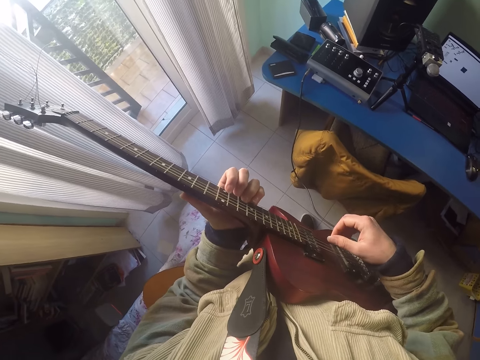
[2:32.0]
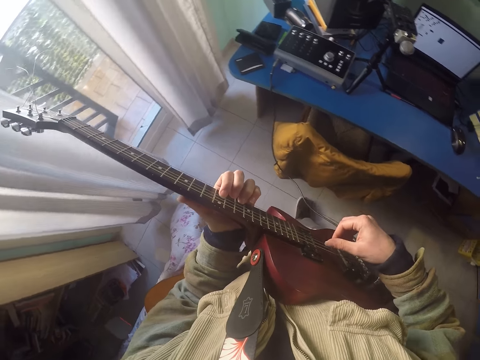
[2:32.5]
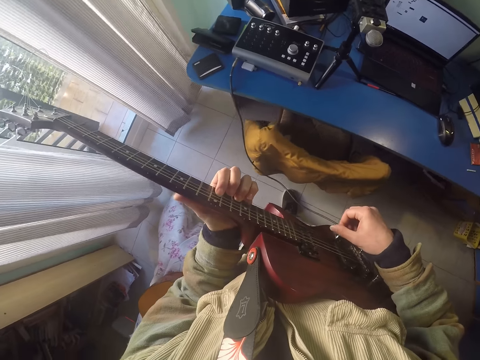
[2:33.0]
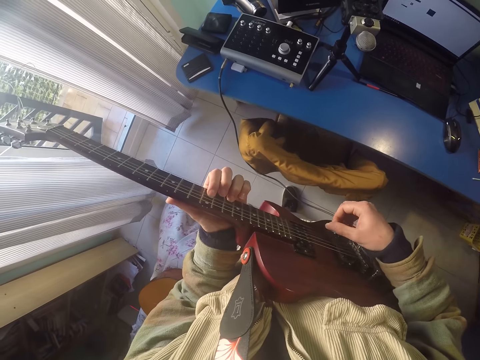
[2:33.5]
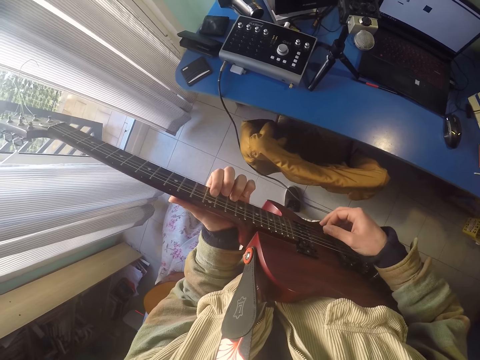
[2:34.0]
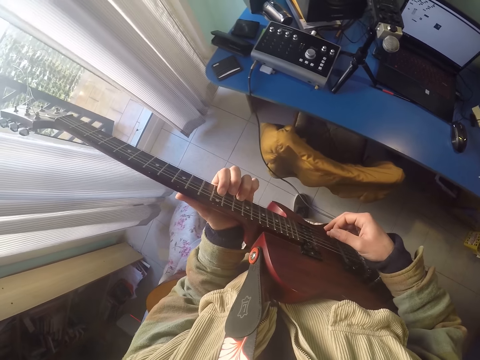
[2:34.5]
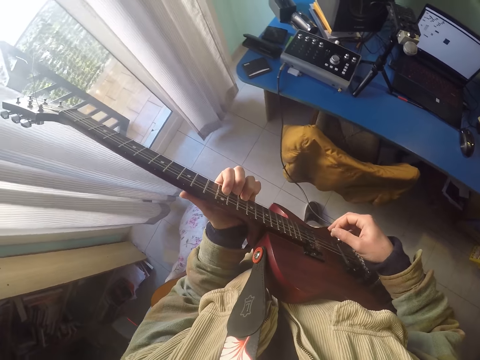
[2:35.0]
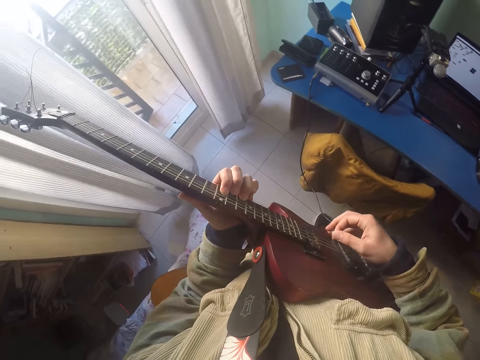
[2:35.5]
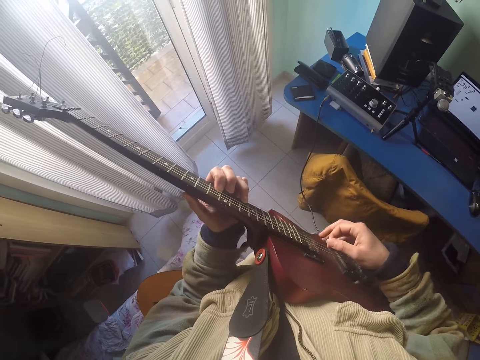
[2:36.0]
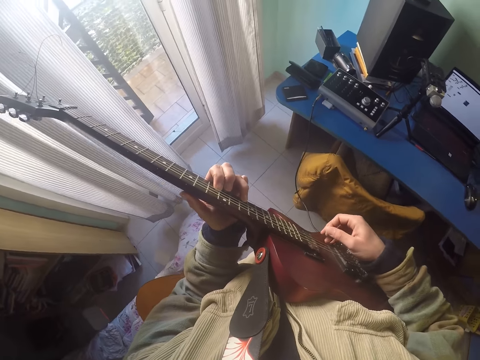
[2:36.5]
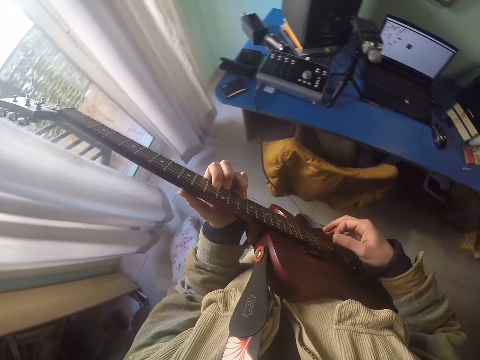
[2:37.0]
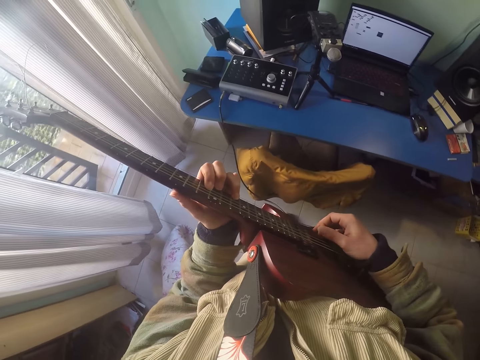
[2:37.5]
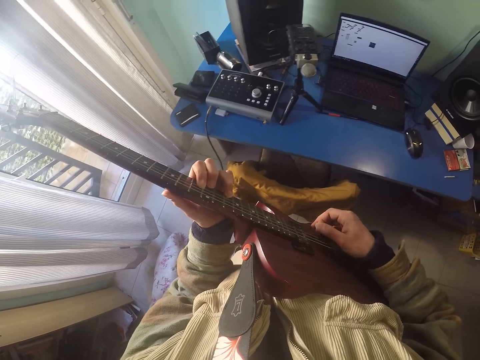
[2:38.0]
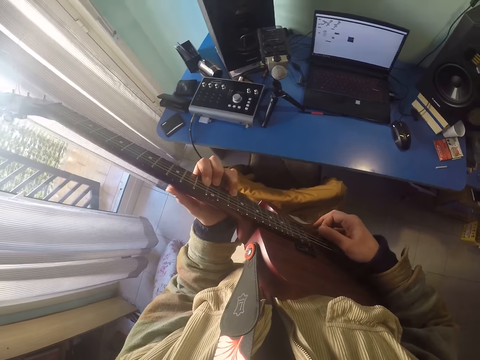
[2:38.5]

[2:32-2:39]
The camera wearer clicks the strings.

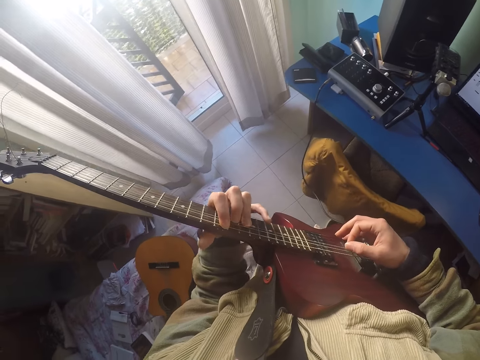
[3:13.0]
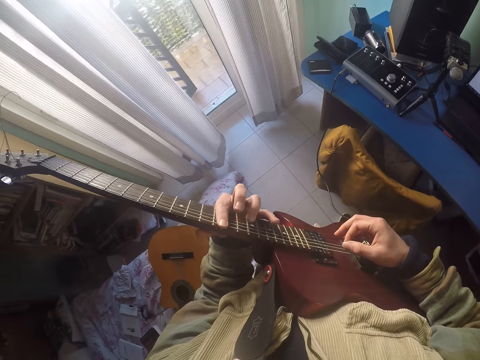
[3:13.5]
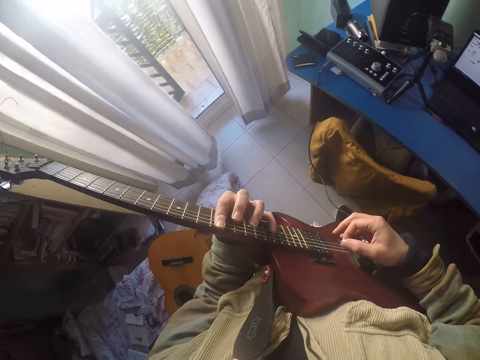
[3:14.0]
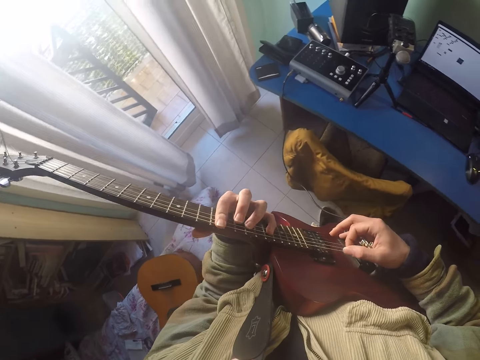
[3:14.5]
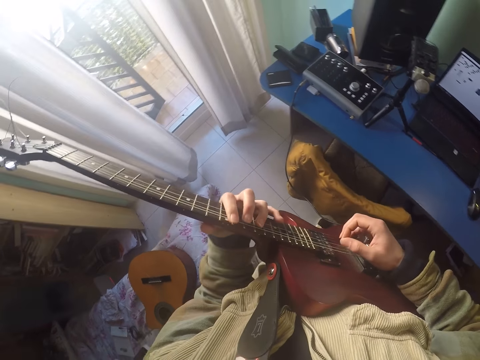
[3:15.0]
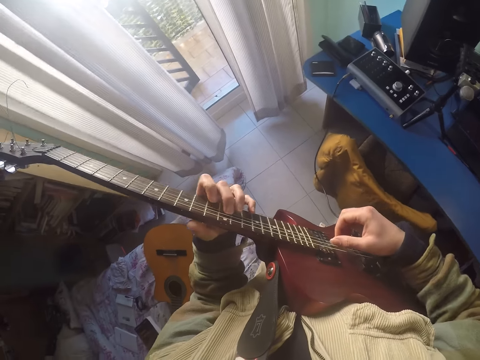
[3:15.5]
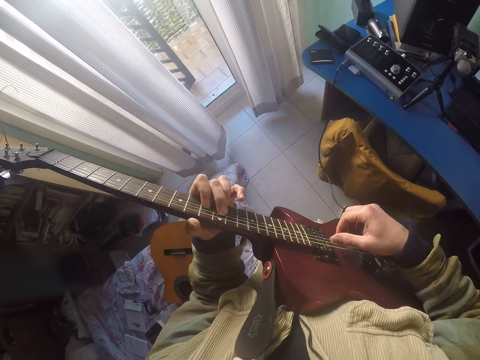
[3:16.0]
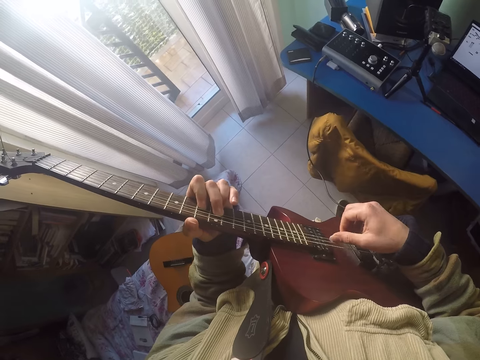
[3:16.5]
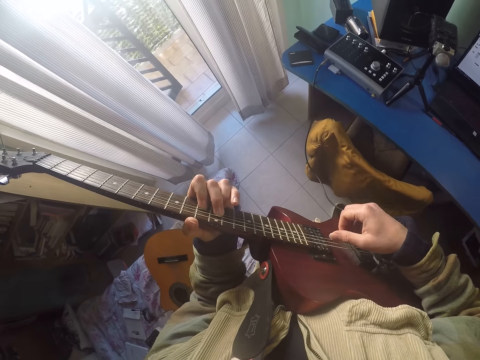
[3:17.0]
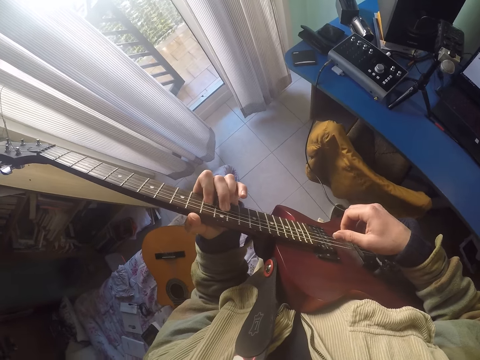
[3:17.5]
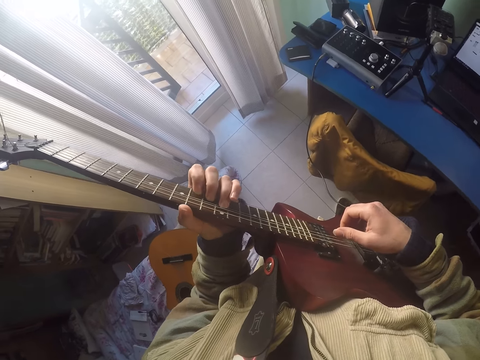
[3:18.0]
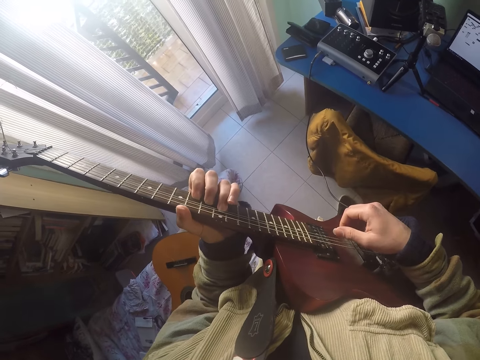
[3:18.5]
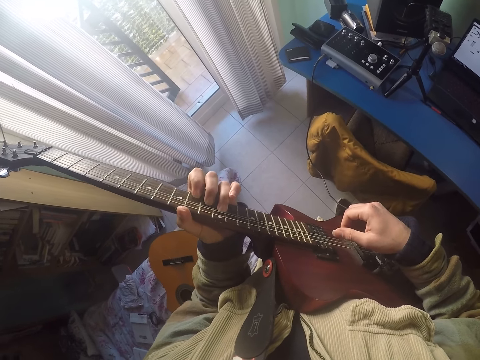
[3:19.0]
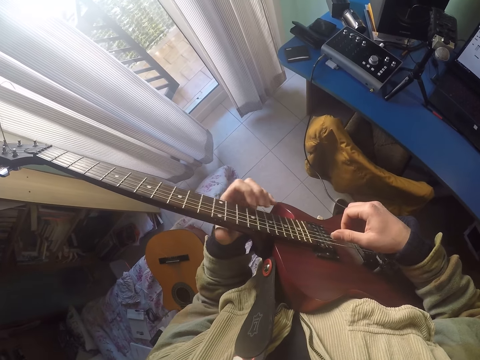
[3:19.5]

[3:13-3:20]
The camera wearer plays the guitar.

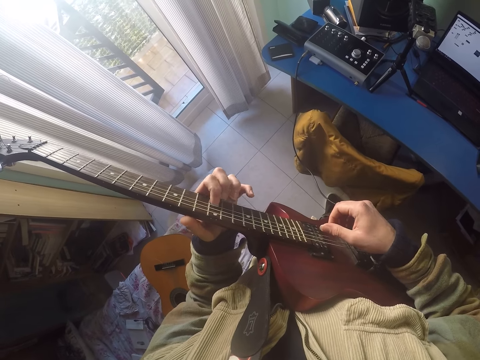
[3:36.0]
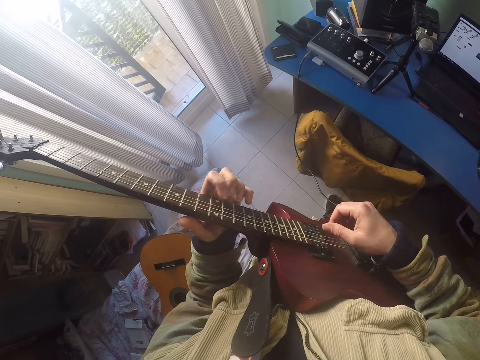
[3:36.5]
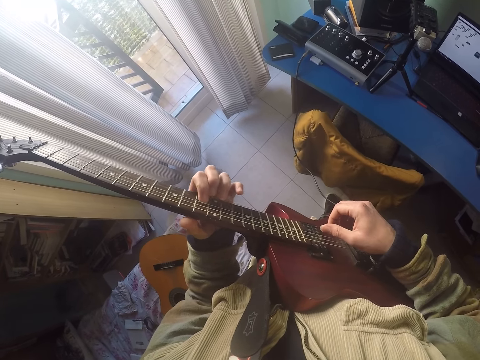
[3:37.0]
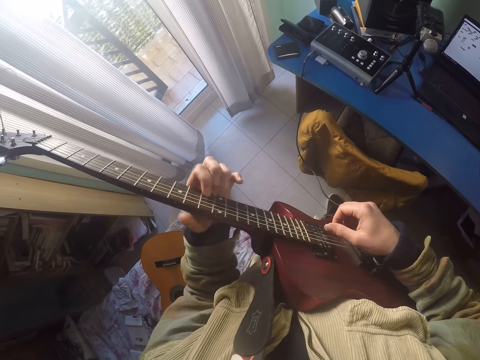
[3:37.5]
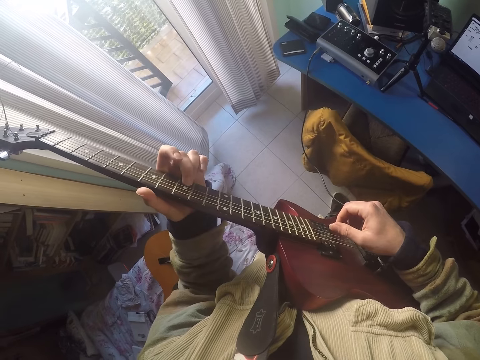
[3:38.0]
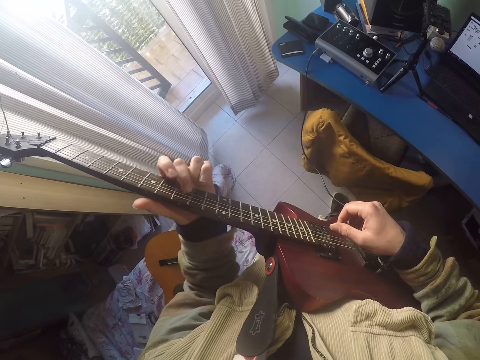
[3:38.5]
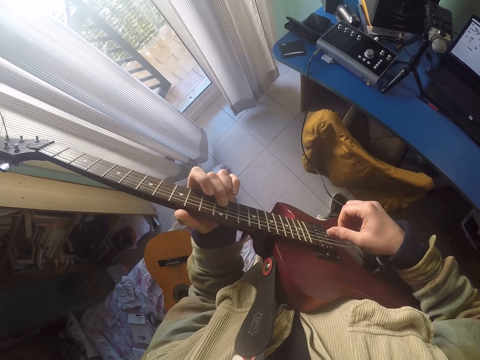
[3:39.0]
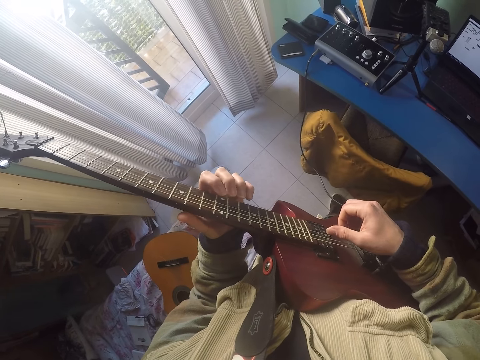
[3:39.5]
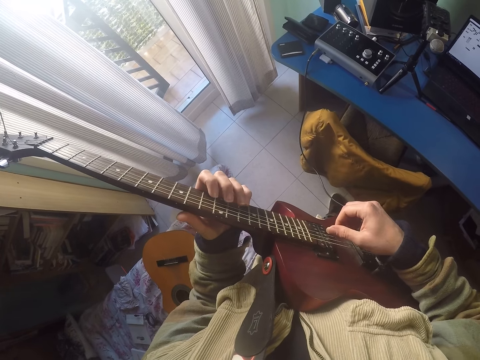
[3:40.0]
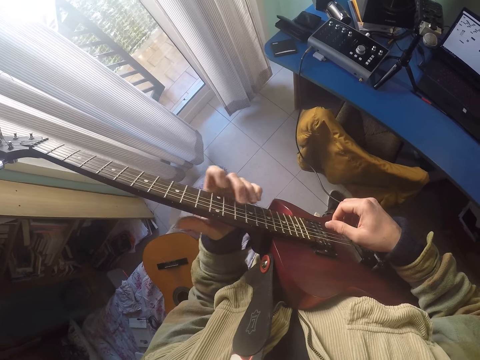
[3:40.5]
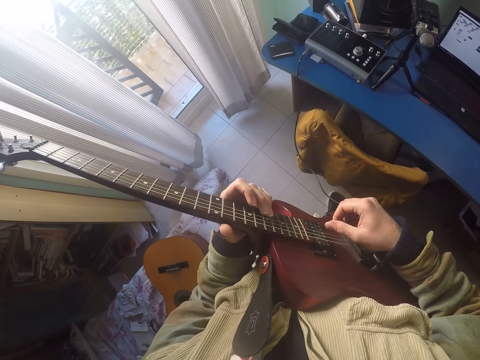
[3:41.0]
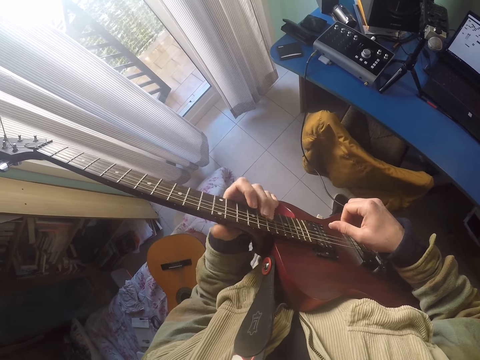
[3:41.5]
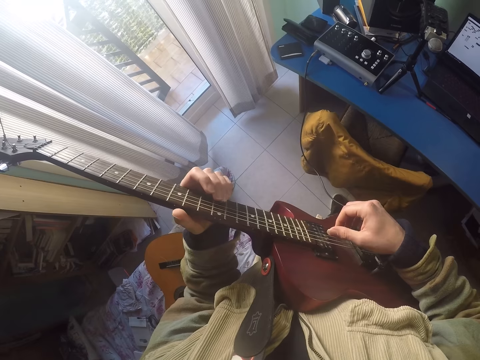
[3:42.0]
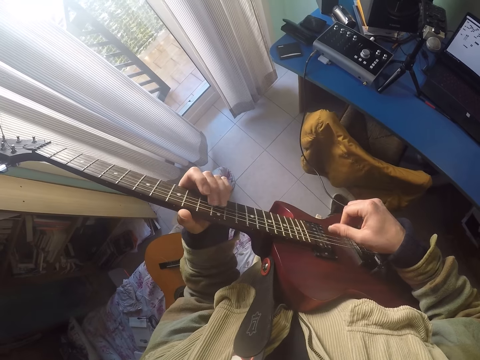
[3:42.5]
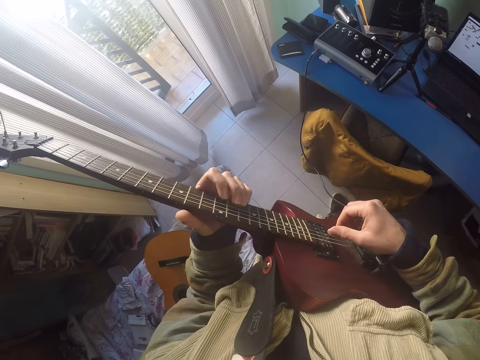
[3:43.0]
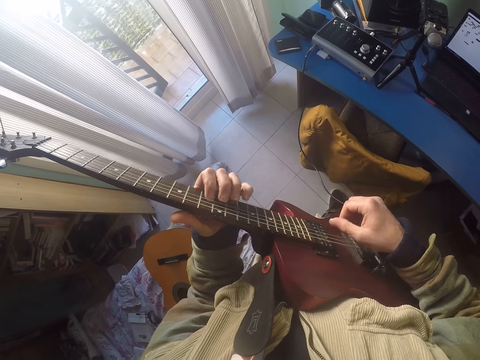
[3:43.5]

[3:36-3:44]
The camera wearer adjusts the bridge pins. They play the guitar.

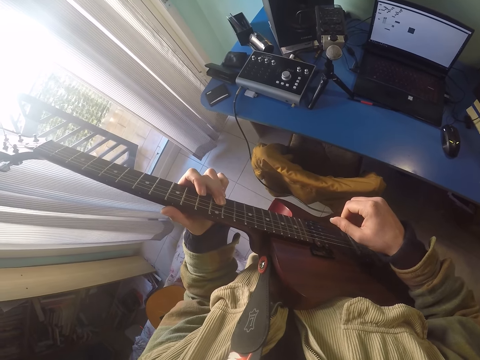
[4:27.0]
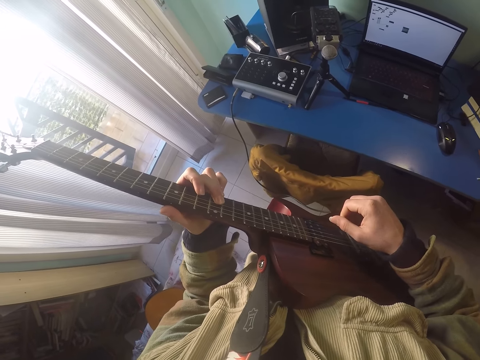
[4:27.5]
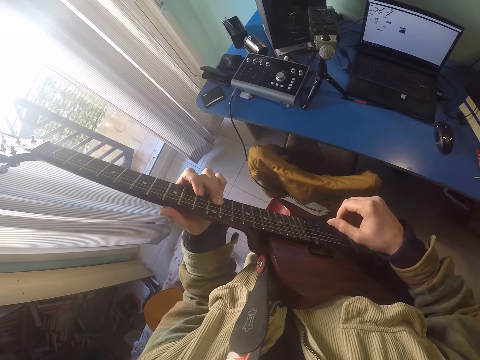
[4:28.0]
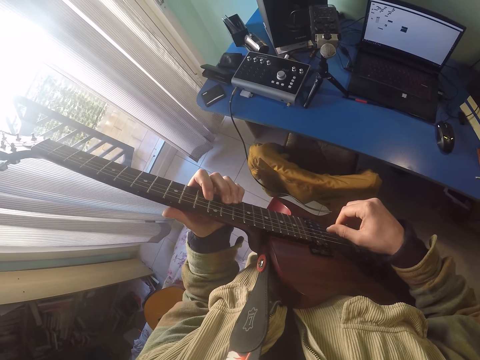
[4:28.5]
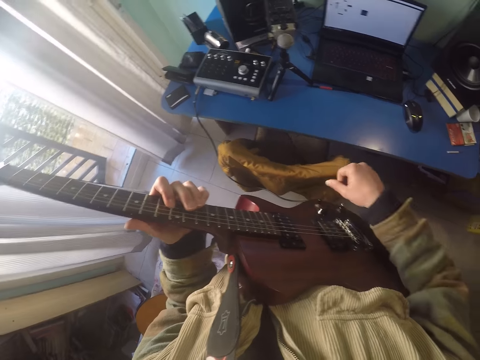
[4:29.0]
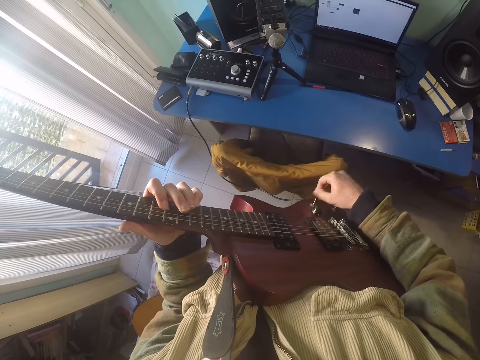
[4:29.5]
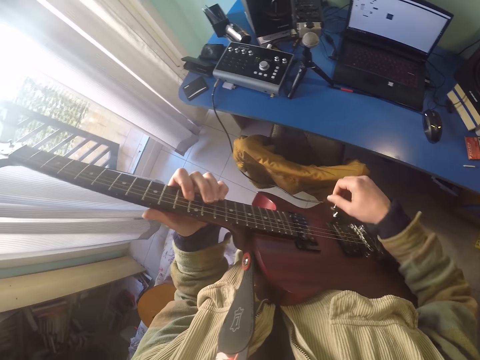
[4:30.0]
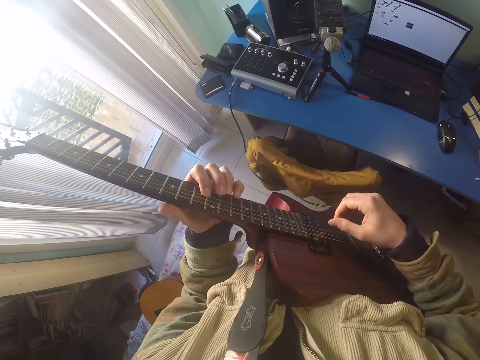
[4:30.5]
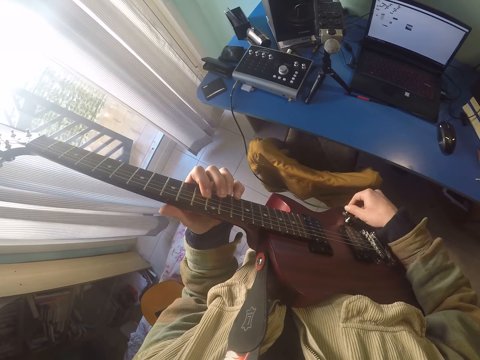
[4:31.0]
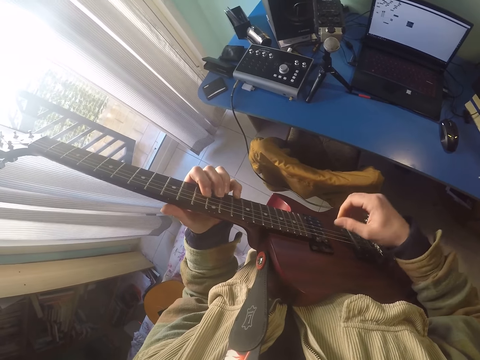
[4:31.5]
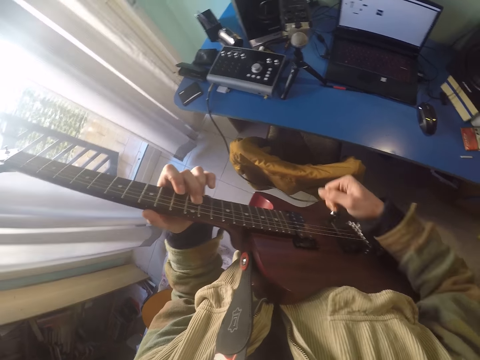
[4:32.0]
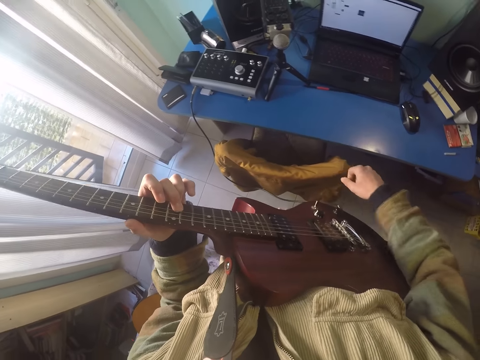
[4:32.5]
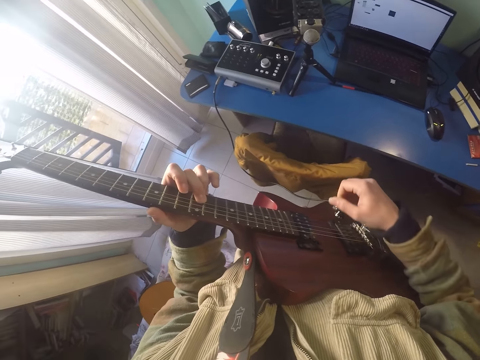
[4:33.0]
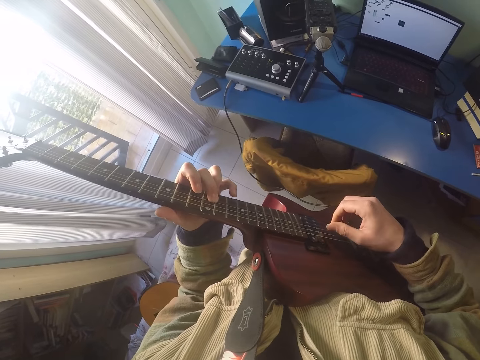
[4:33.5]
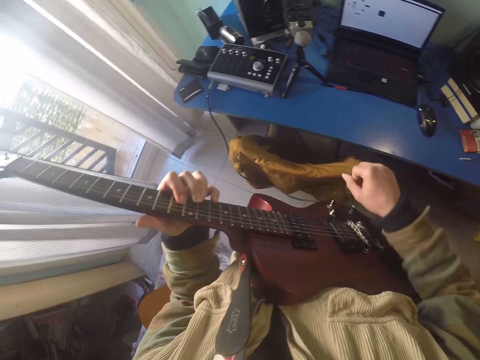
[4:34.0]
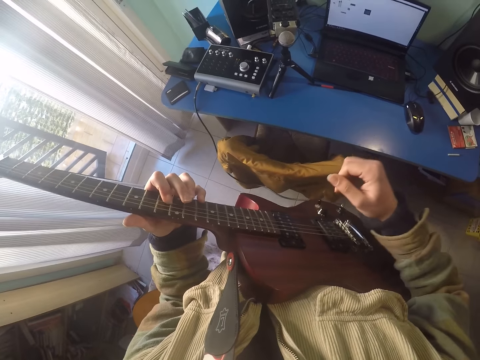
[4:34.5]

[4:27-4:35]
The camera wearer clicks the strings.
